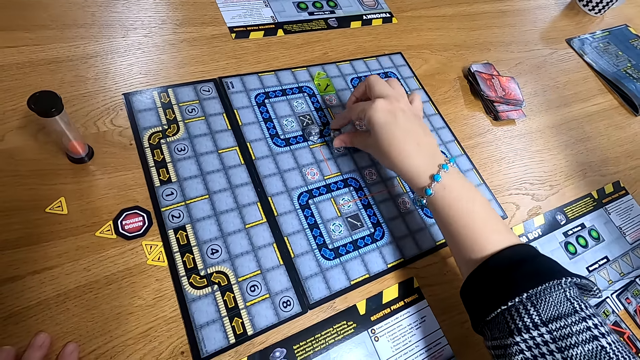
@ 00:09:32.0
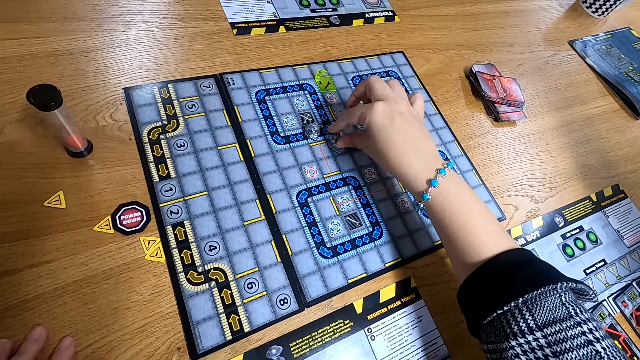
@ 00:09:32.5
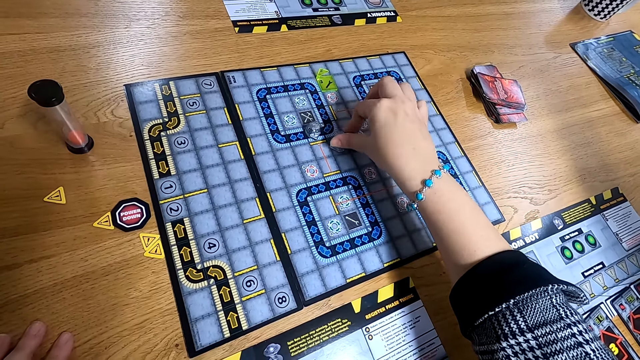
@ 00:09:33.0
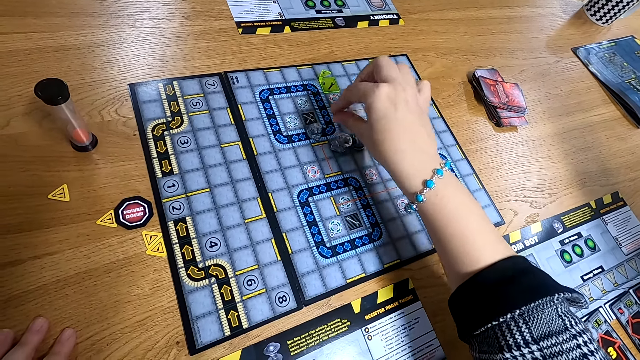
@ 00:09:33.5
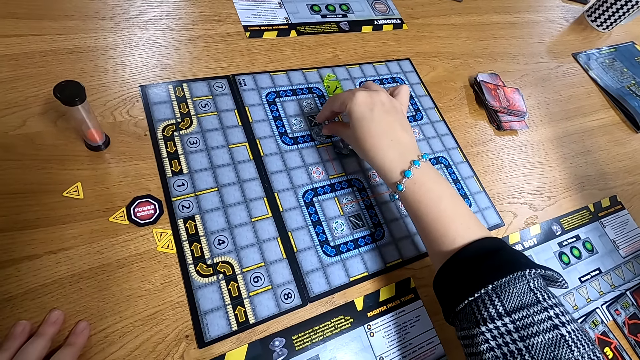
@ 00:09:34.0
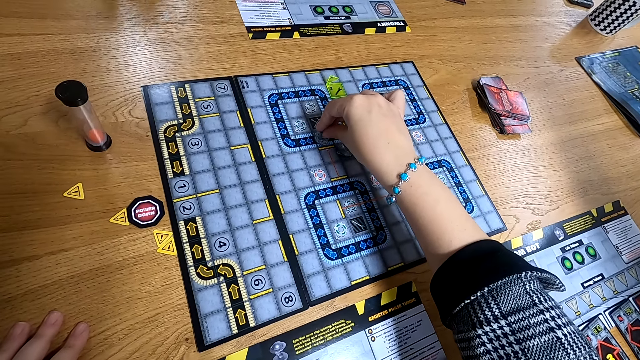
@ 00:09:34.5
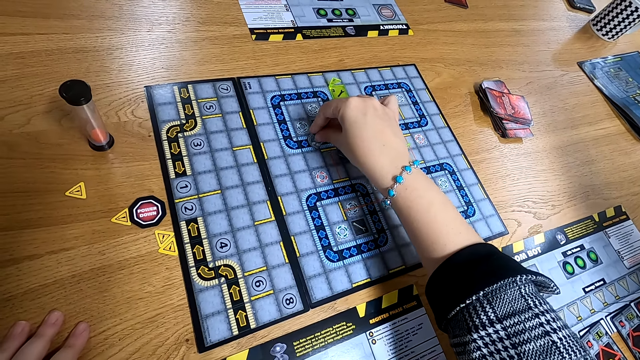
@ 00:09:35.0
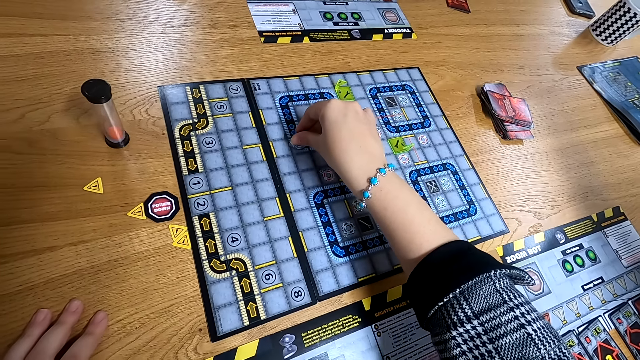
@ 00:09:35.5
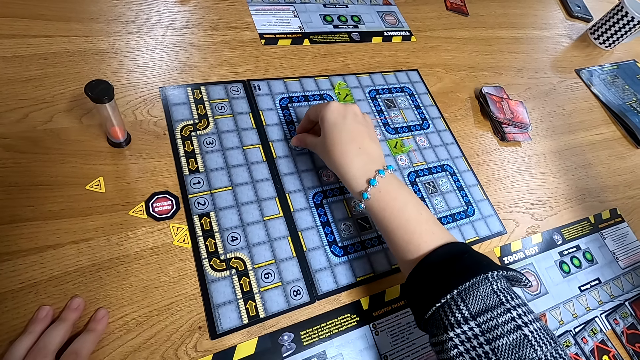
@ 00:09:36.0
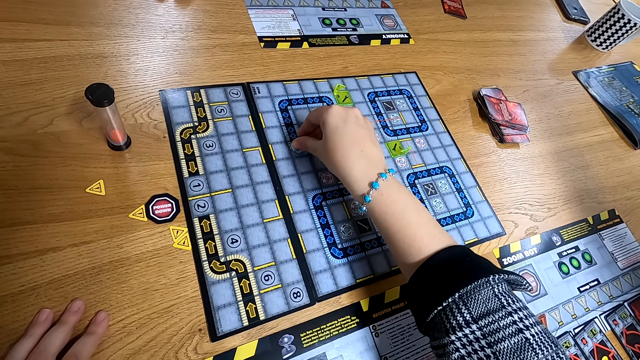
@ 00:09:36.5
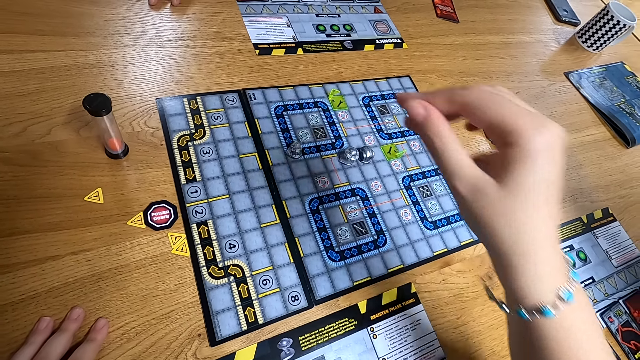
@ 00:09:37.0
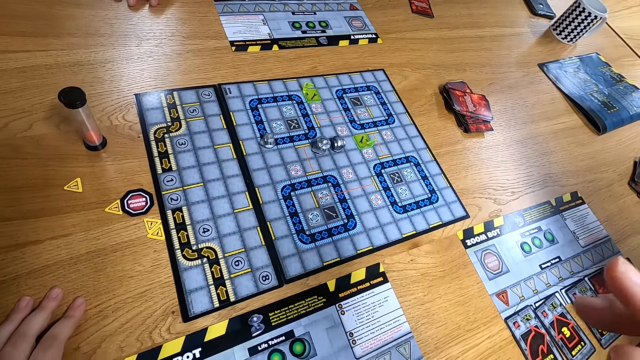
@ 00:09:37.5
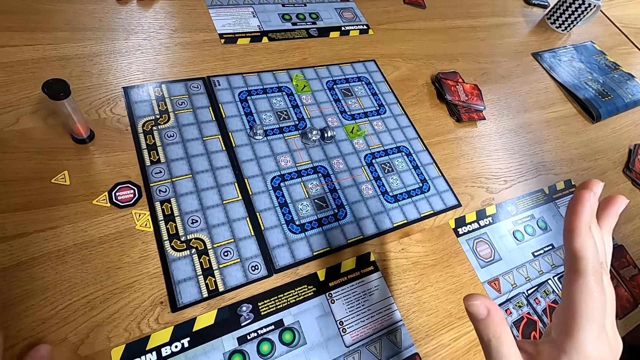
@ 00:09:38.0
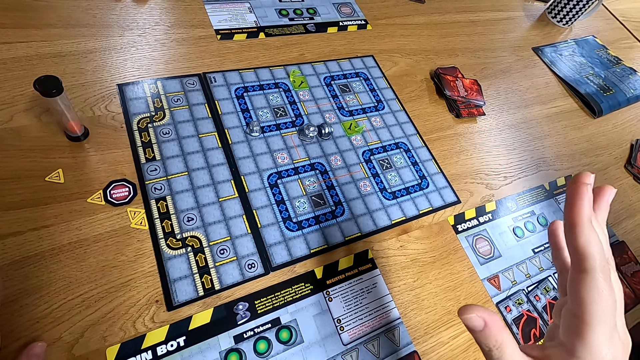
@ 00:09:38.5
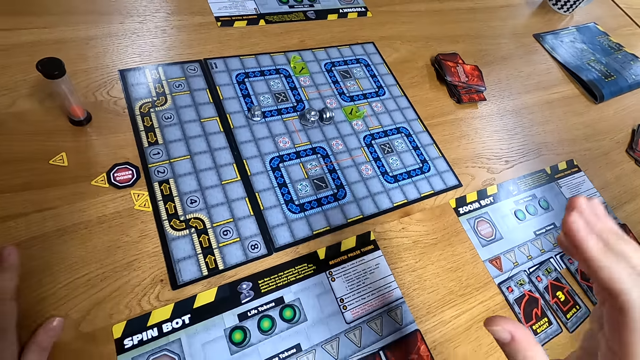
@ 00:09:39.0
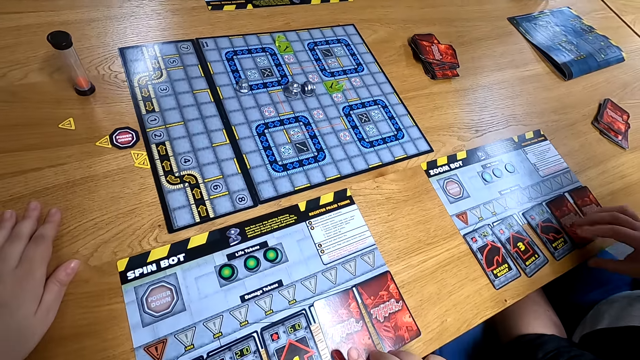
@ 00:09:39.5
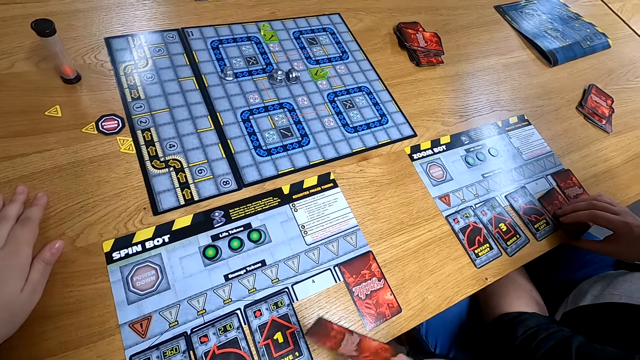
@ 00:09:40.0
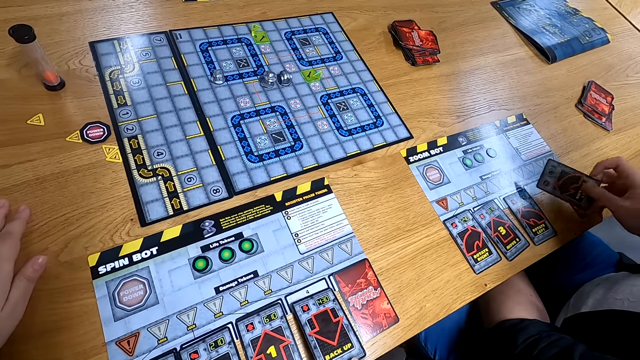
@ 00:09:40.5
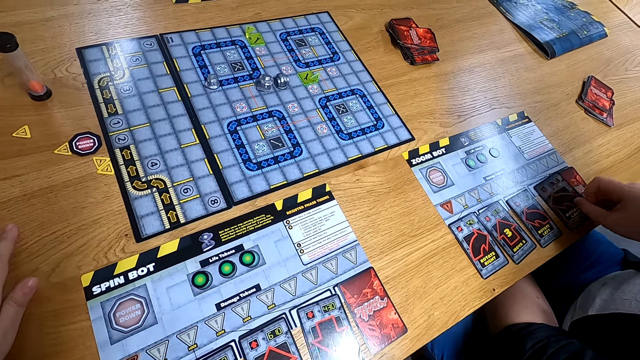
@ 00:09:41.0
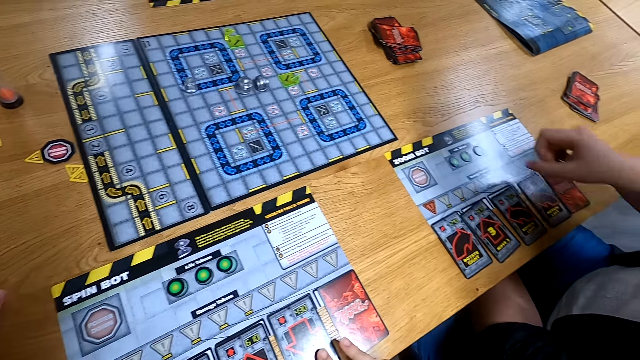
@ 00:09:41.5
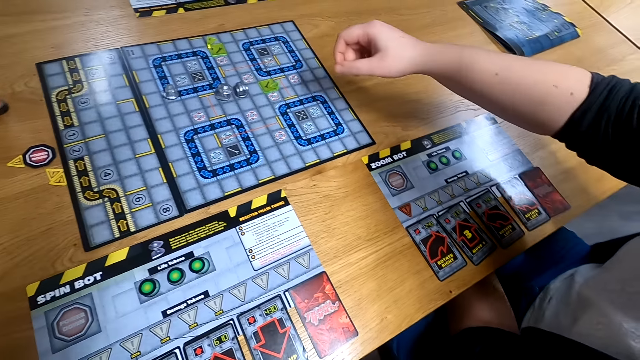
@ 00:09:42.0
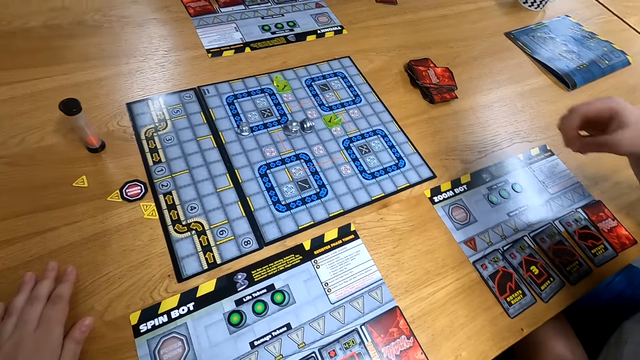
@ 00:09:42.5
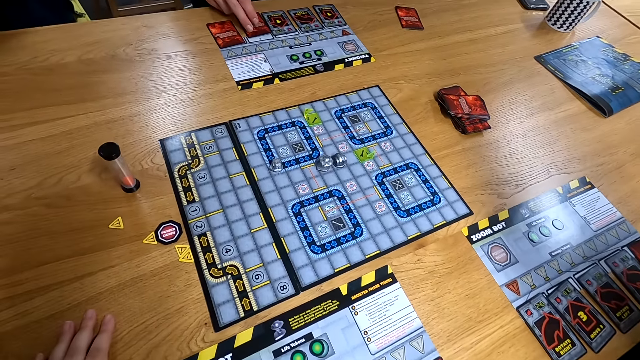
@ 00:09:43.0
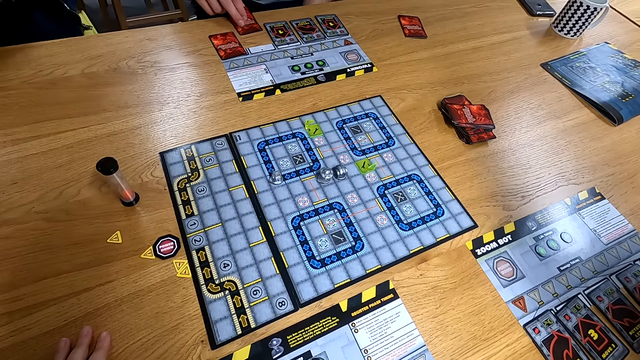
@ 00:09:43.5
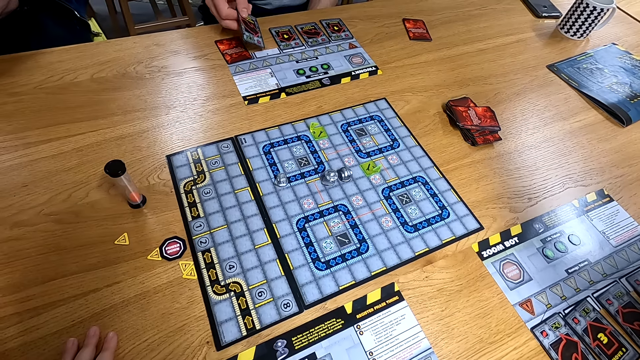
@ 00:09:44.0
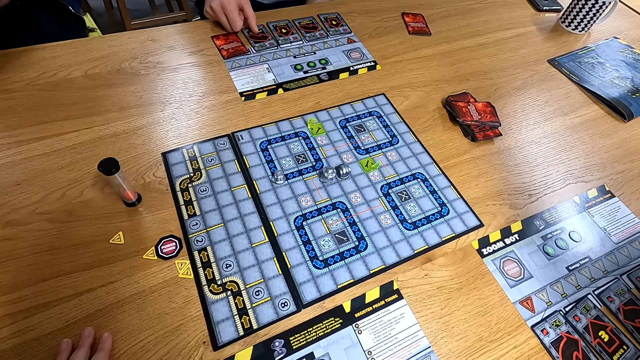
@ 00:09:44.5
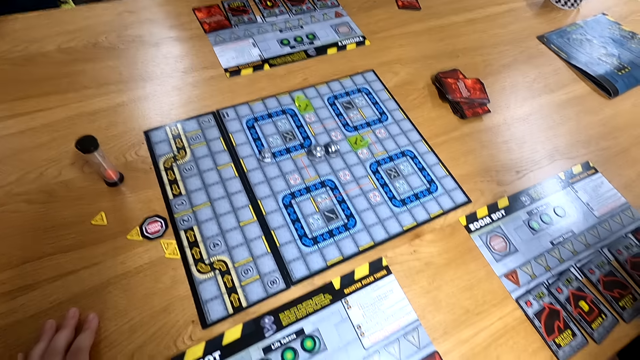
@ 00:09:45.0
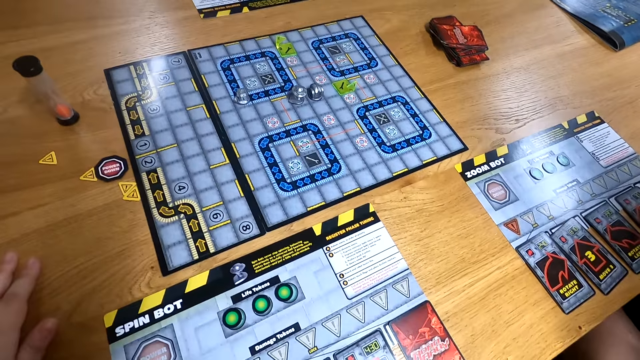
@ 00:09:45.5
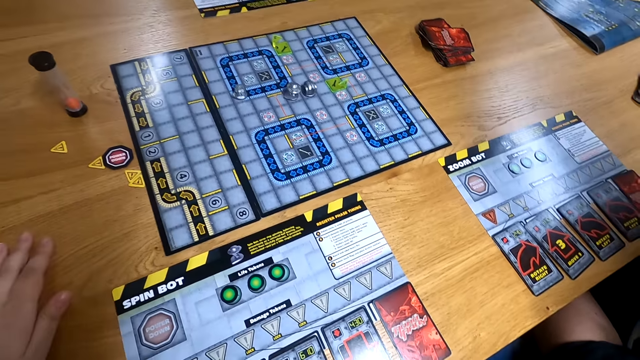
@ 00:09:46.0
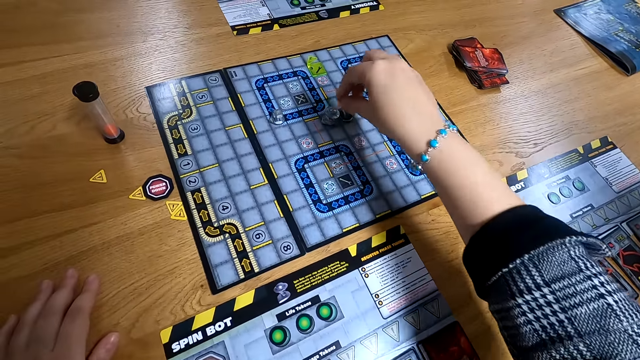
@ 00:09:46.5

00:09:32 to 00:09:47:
The camera wearer picks the game piece from the board game with her right hand. She drops the game piece in her right hand on the board game. She turns the game piece with her right hand. She moves a game piece on the board with her right hand. She picks a game card from the table with her right hand. The camera wearer and a man turn their cards. She flips the game card in her right hand. A woman picks a game card with her right hand. The woman flips the game card in her right hand. The camera wearer drops the game card on the table with her right hand. The woman drops the game card in her right hand on the table. The man picks a game card from the table with his right hand. The man and another man play Robo Rally. The first man drops the game card in his right hand on the table.

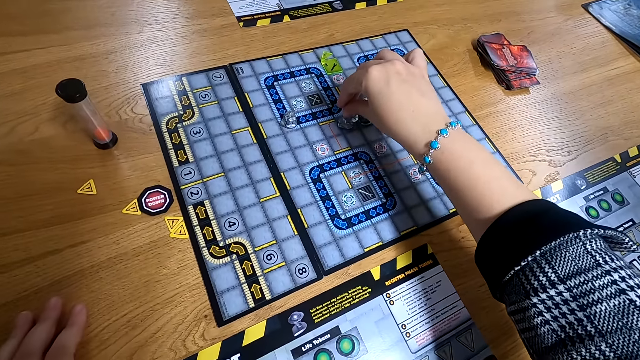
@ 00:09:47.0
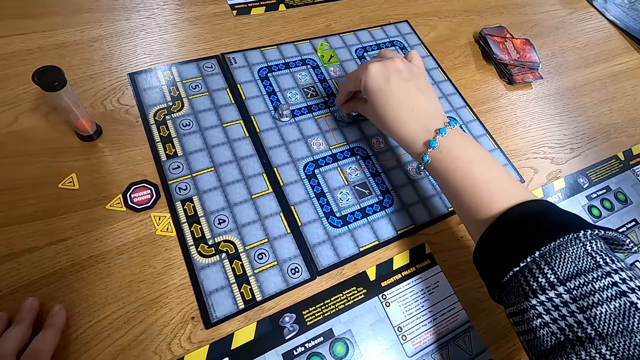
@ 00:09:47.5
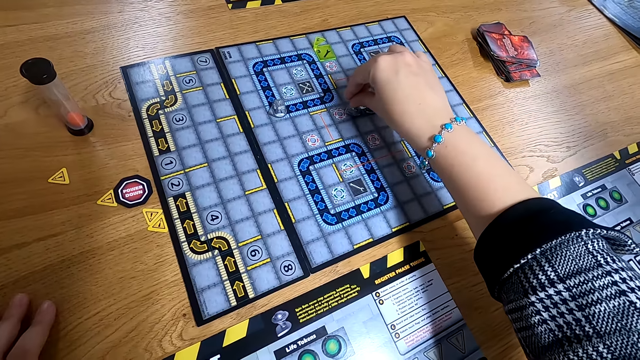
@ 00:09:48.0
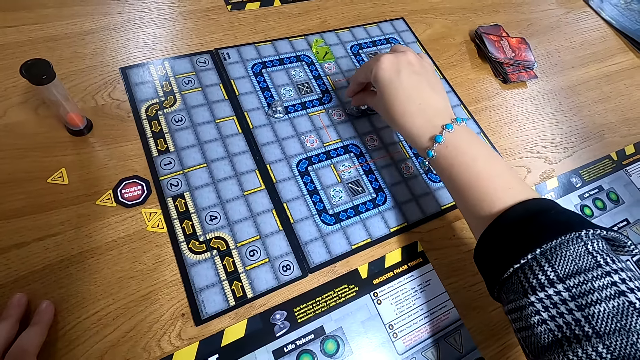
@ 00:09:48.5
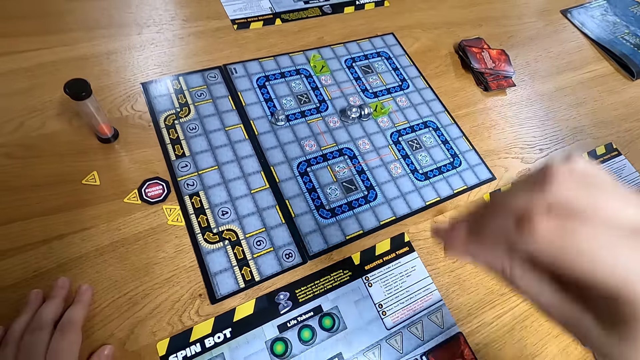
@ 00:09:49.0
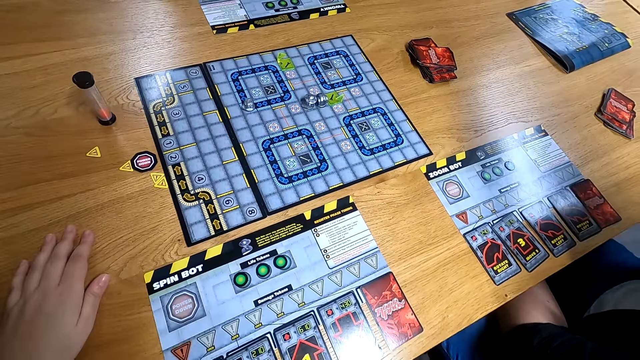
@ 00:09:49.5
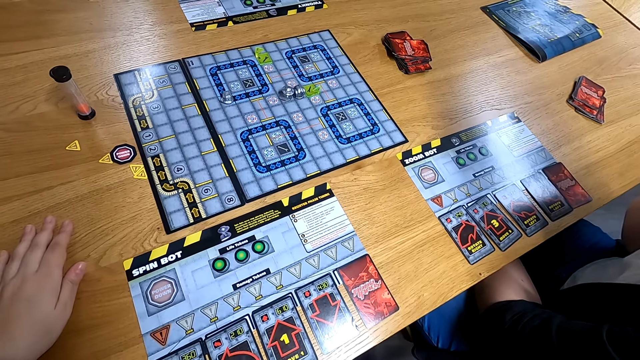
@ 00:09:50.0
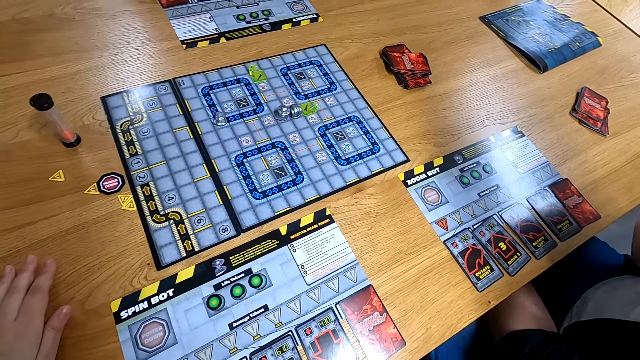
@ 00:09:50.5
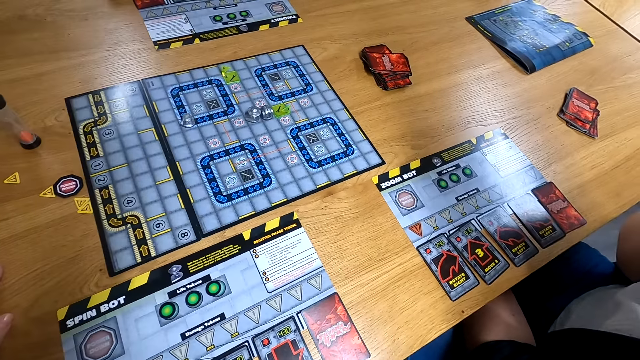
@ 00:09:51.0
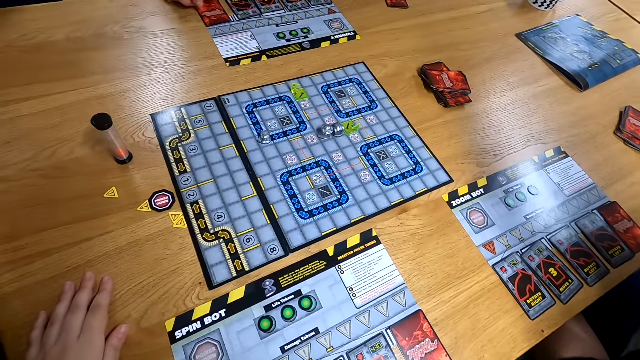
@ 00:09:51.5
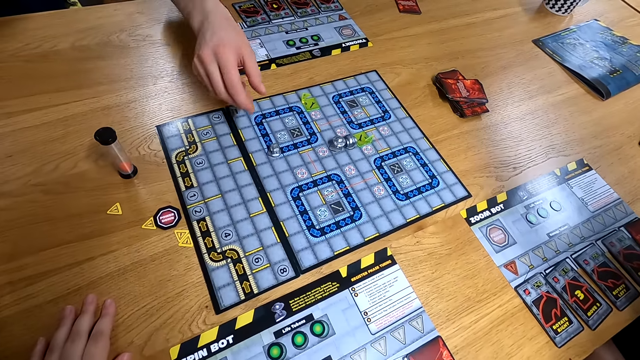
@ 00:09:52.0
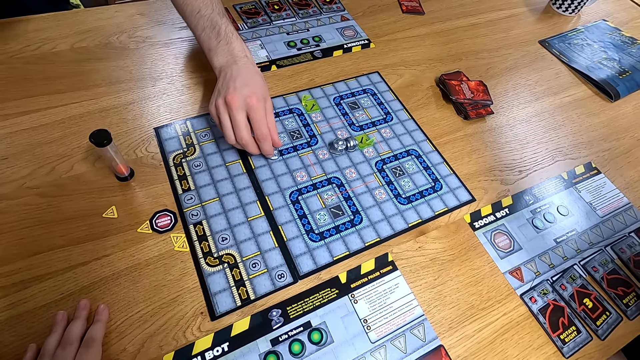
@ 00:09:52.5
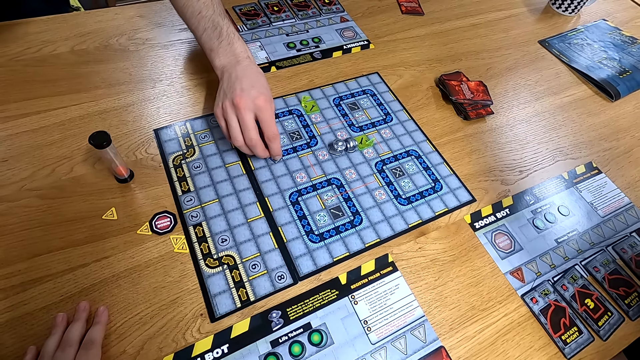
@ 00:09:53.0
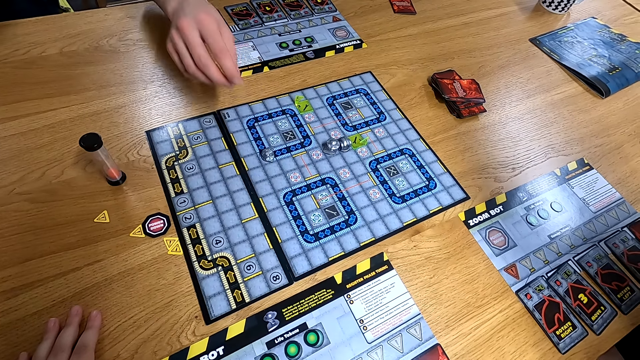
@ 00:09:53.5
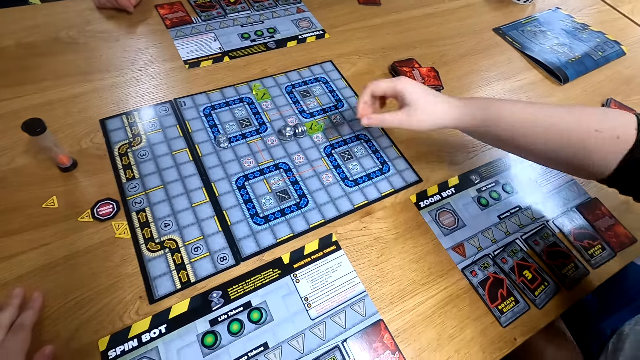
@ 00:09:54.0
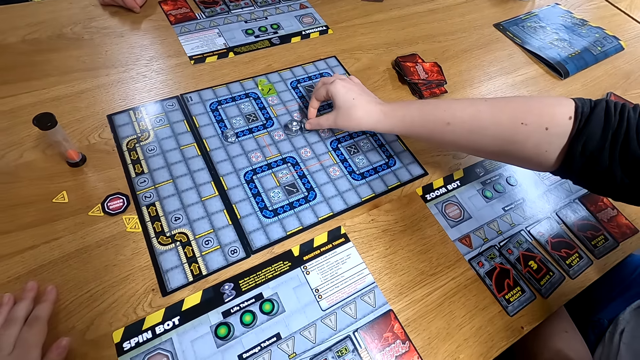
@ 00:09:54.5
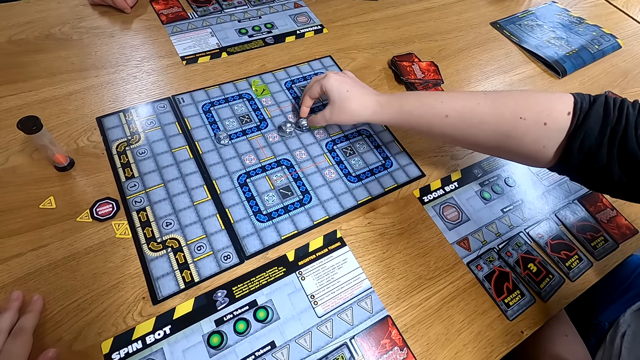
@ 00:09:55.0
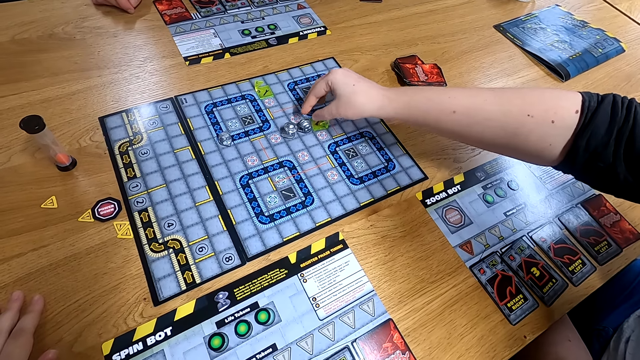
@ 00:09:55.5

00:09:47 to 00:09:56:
The camera wearer moves the game piece on the board game with her right hand. The man turns the game piece on the board game with his right hand. The woman turns the game piece on the board game with her right hand.
